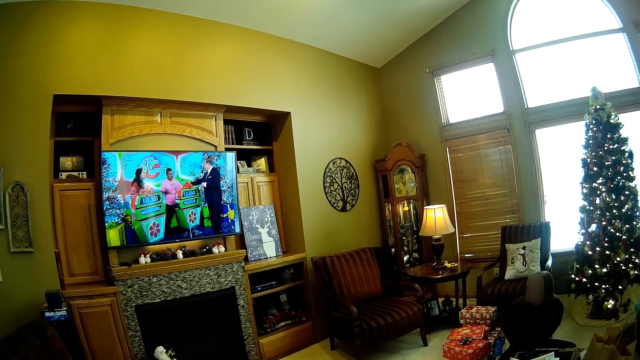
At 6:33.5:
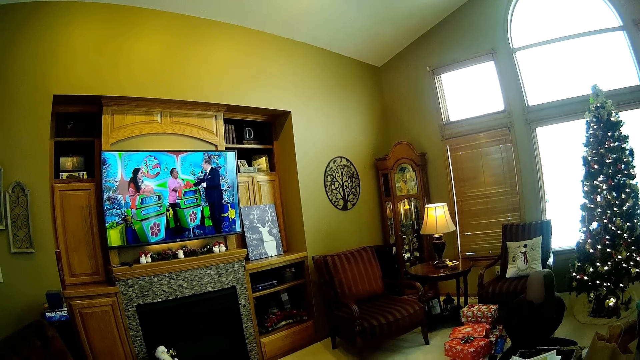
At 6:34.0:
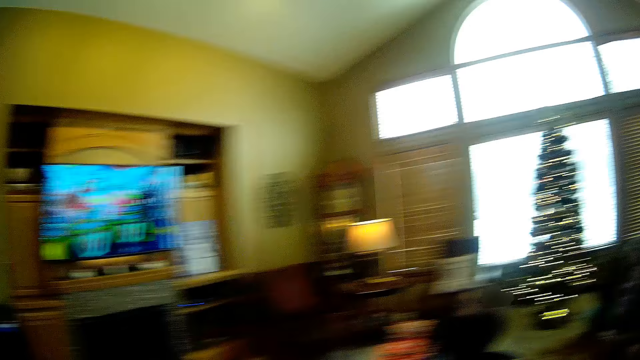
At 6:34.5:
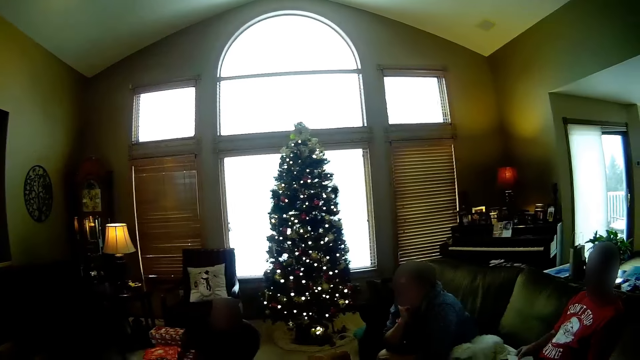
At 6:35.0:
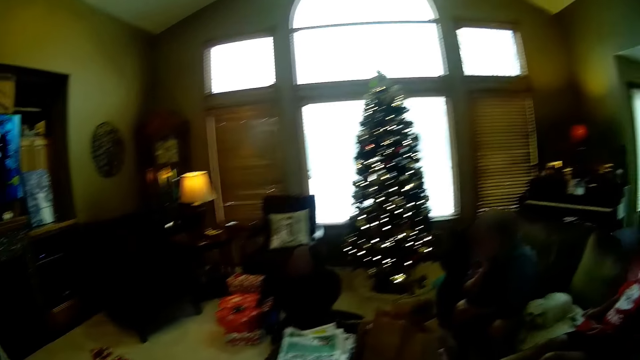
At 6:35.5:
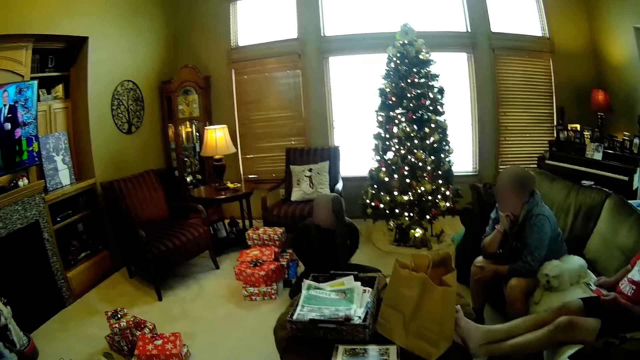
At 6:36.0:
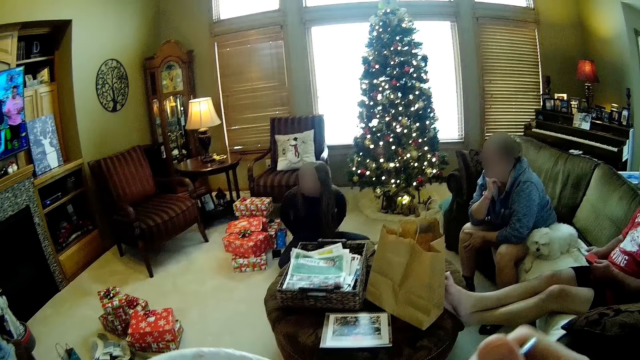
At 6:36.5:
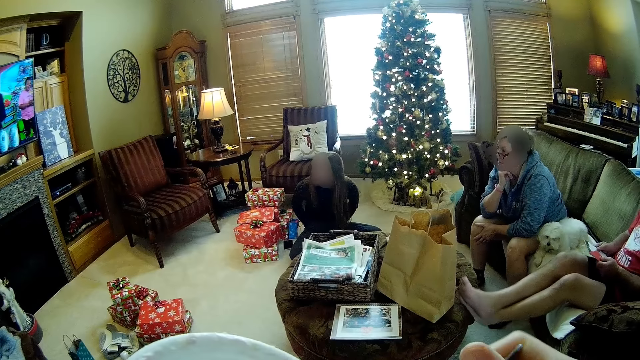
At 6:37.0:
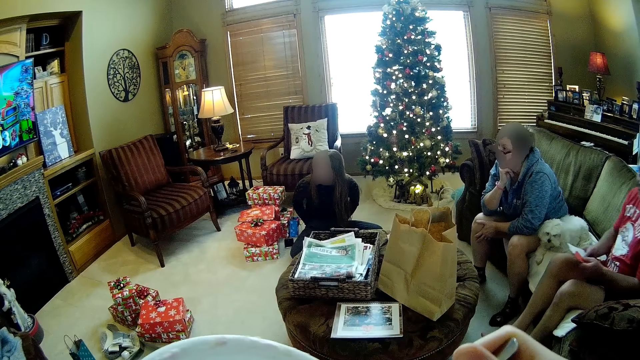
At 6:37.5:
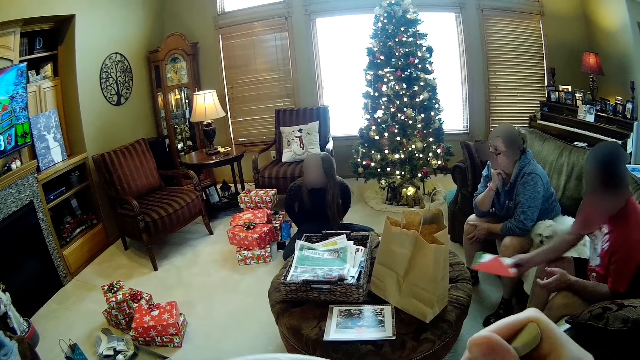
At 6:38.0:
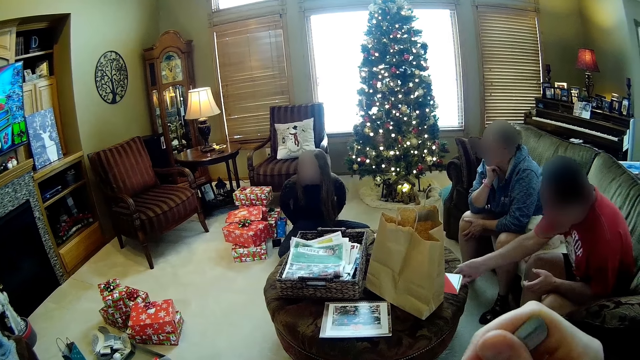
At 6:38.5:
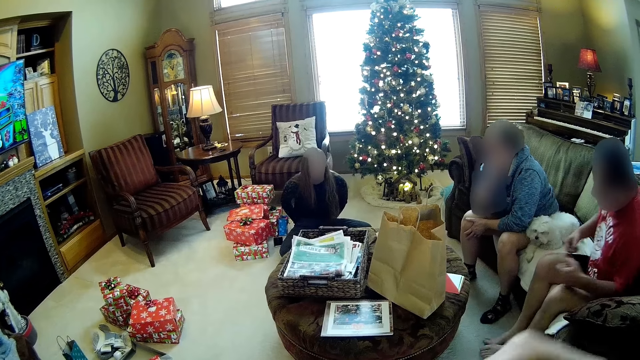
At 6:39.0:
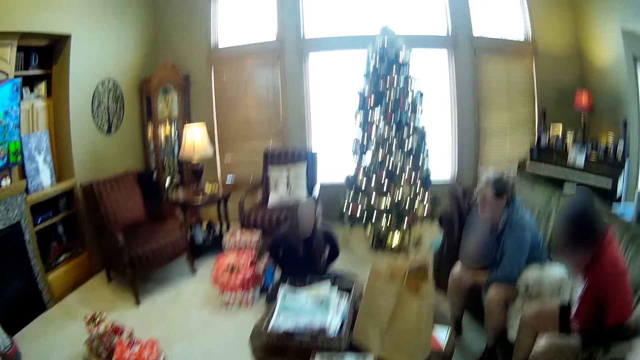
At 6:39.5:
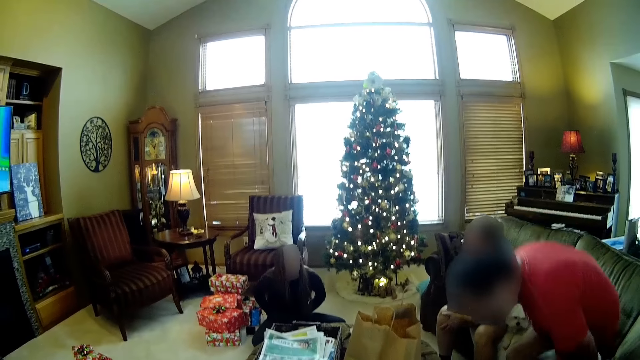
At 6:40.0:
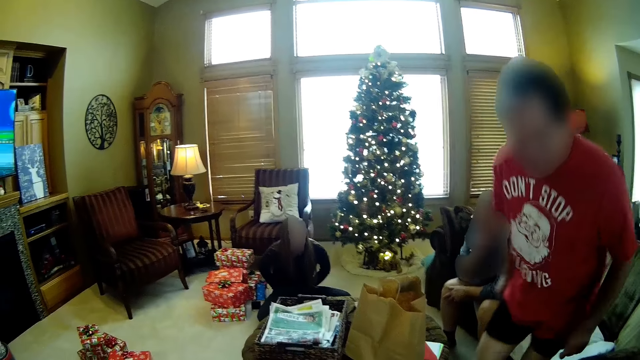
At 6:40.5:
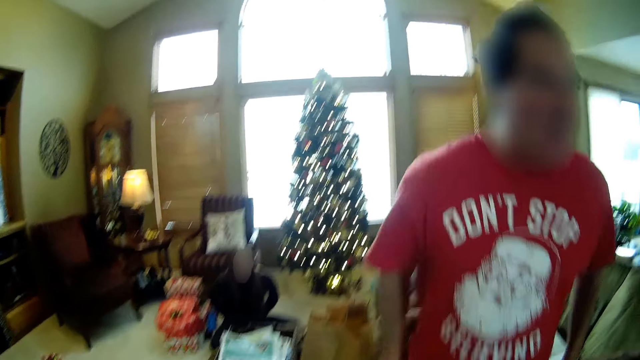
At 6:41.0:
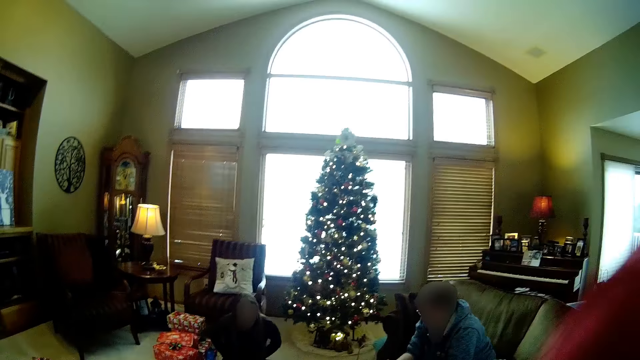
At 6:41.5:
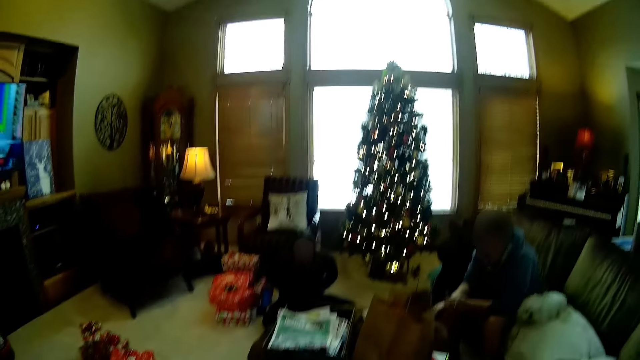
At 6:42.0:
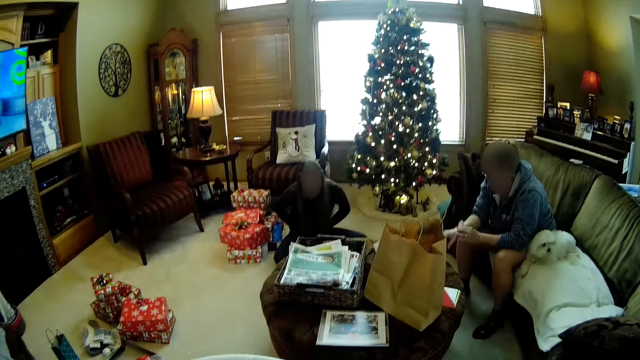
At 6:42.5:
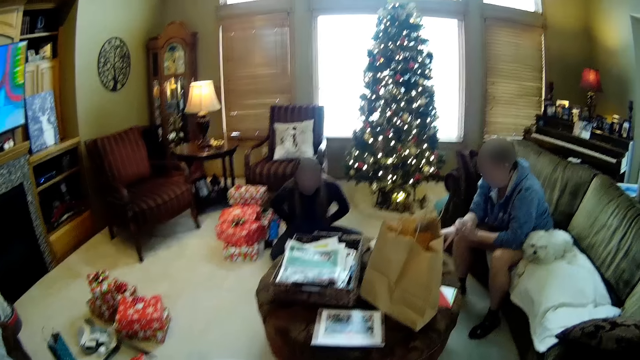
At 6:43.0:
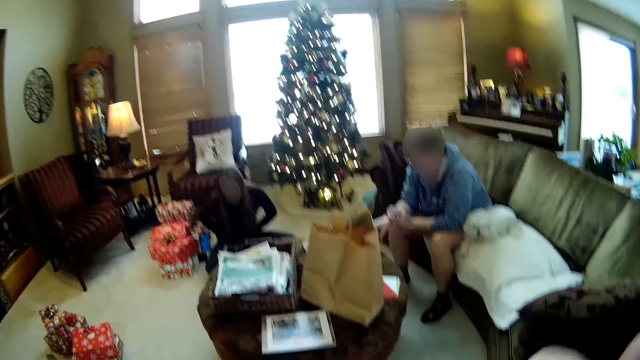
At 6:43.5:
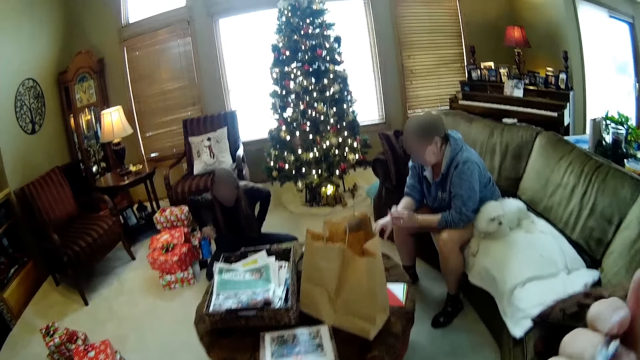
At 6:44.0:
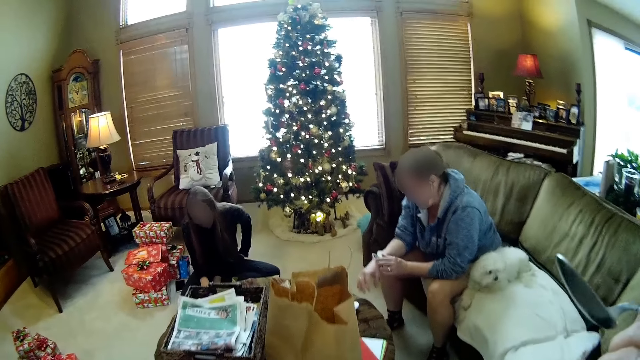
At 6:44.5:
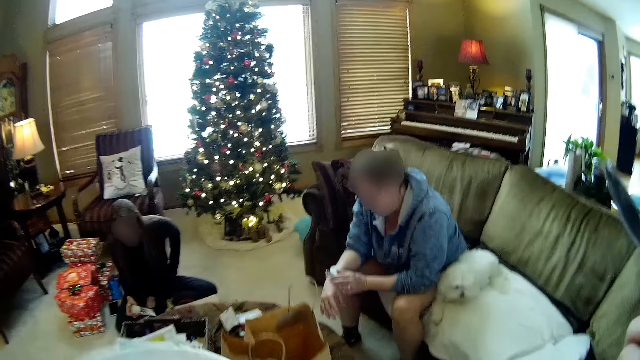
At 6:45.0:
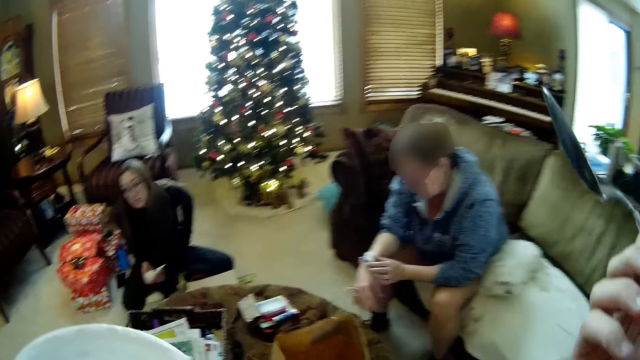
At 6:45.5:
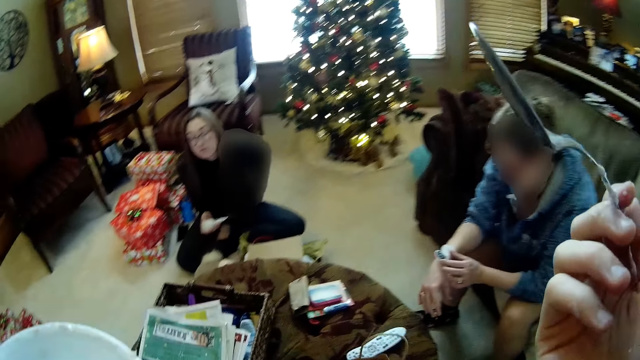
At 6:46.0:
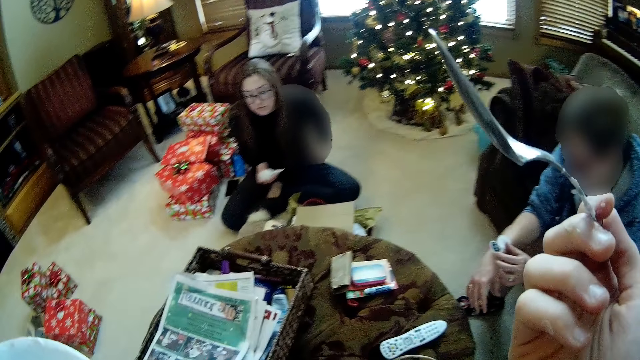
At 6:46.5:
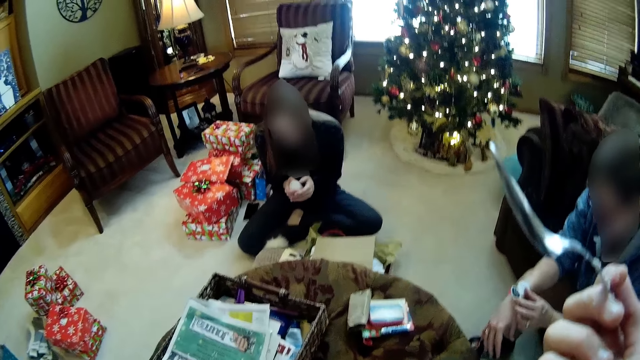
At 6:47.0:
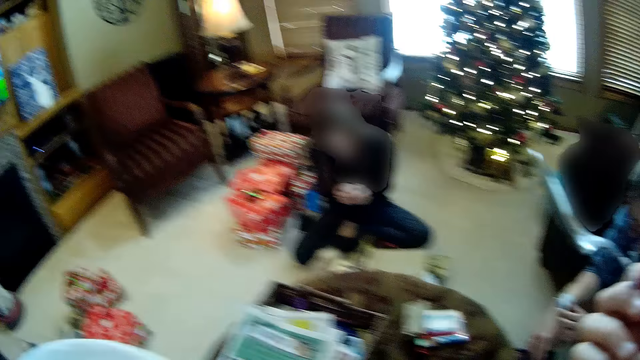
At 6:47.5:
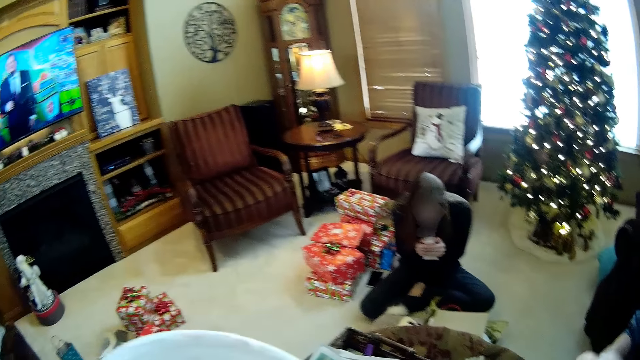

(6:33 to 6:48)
The camera wearer moves her hand. The man drops his legs from the table onto the floor. The man drops the card and the envelope on the table with his right hand. The camera wearer looks around the house. The man walks from a living room to a kitchen. The woman adjusts the watch on her right hand with her left hand. The camera wearer moves the plate. She looks around the house. She walks towards the table. She holds the spoon in her right hand. She moves her hand. The girl picks up a tube of lotion from the floor with her right hand. The camera wearer moves the spoon. The girl holds the tube of lotion with both hands.

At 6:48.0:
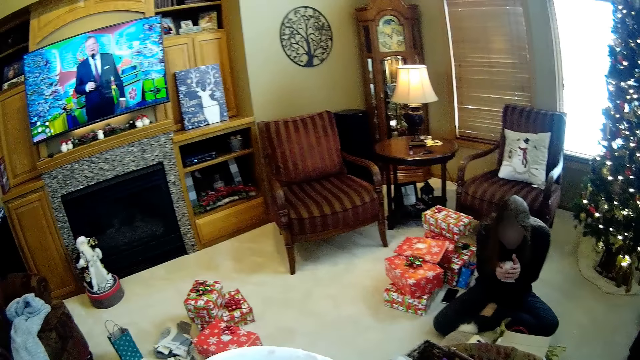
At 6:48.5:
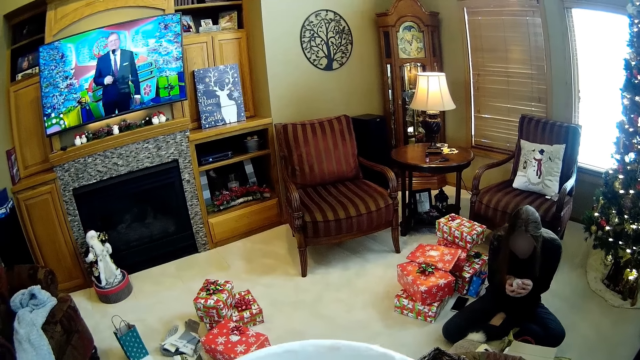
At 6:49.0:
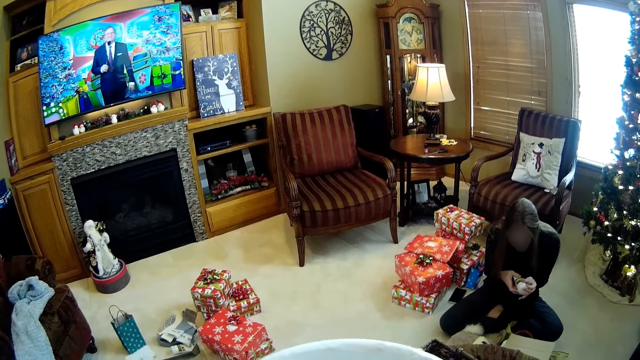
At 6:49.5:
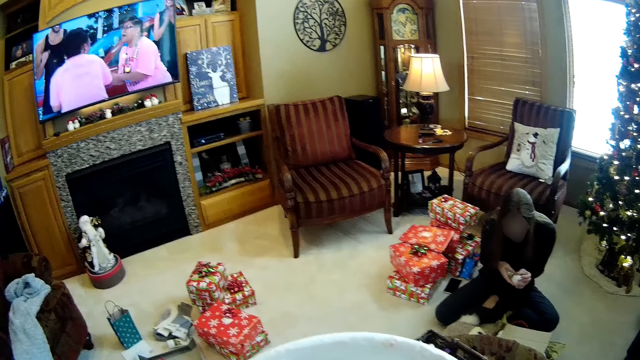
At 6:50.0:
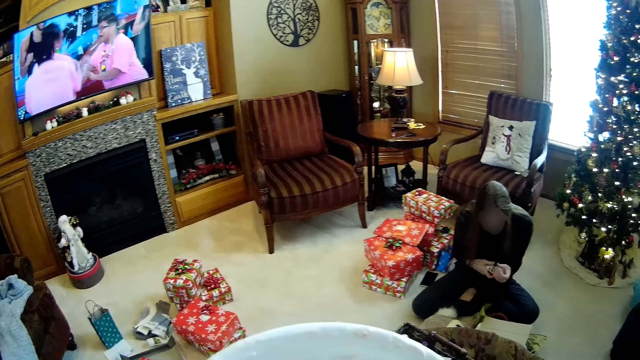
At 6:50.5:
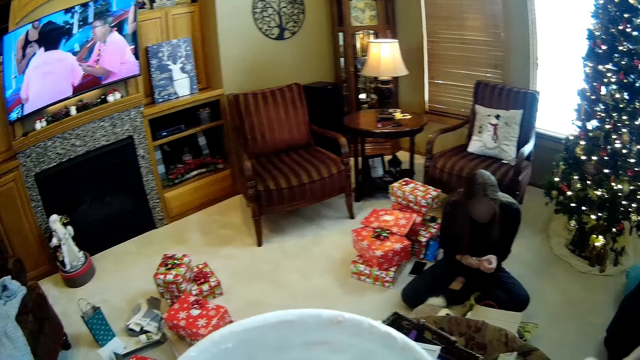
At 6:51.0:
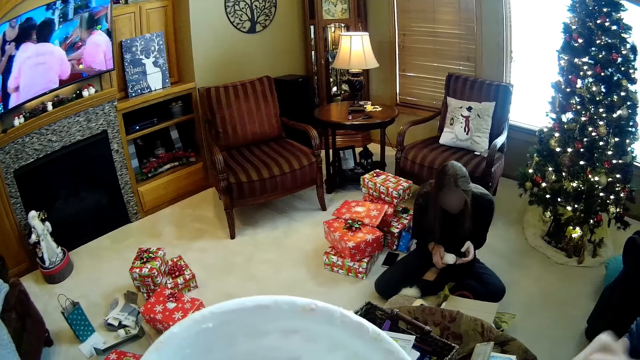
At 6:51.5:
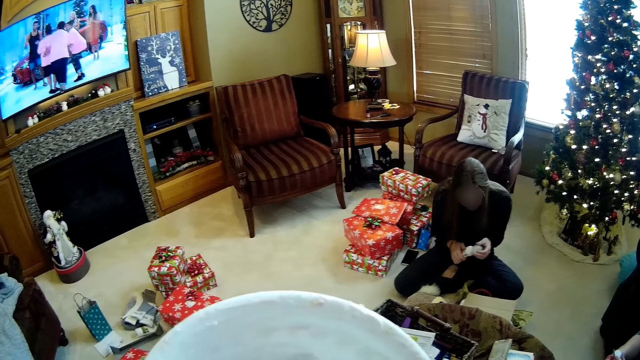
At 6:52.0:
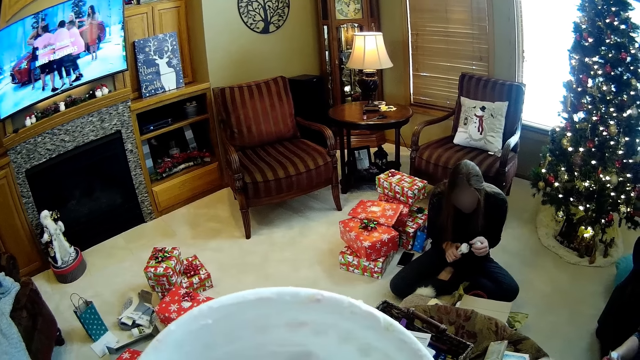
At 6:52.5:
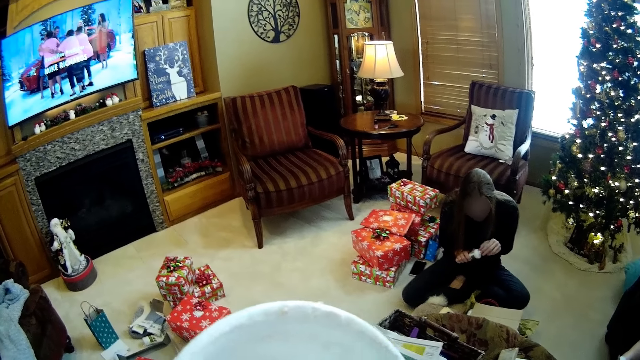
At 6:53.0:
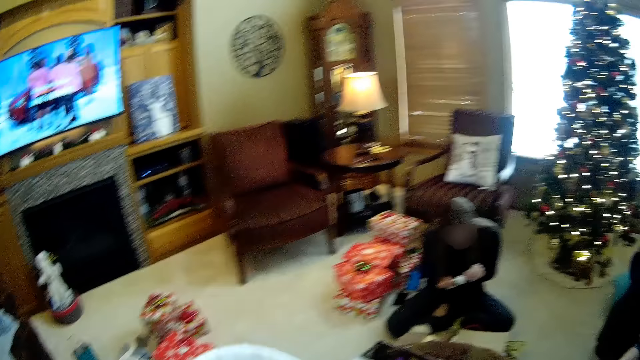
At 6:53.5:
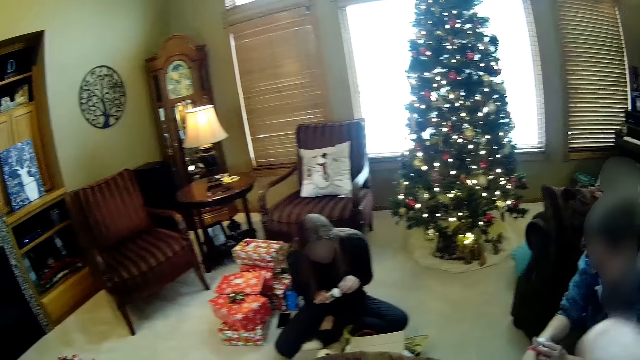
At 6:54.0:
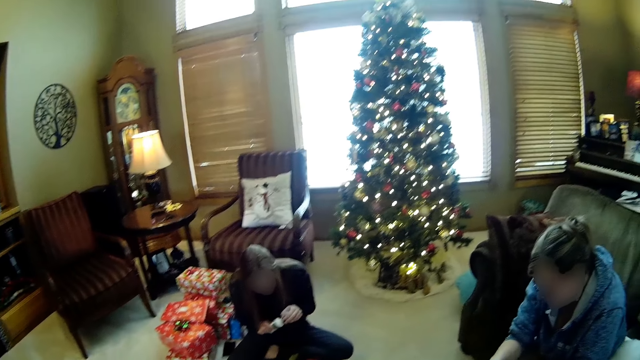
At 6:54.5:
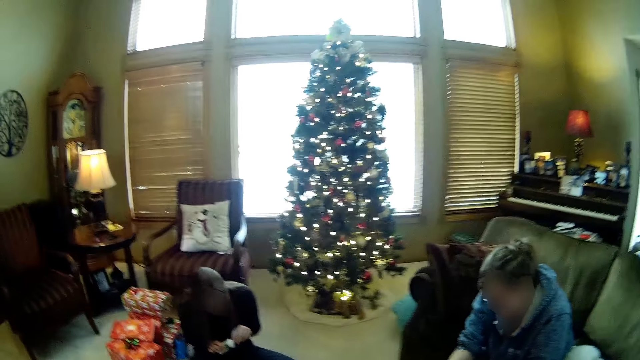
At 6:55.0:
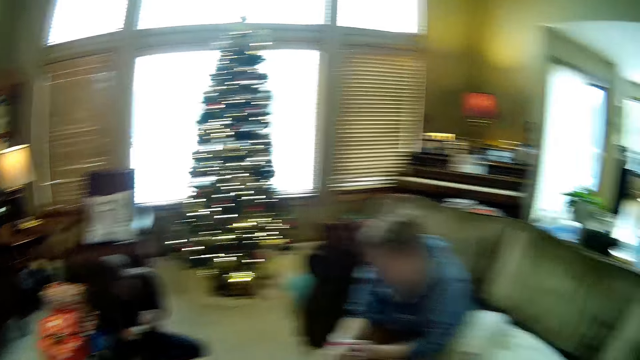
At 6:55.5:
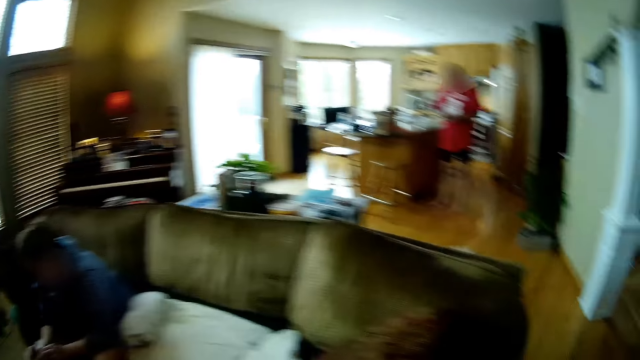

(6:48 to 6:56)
The camera wearer looks around the house. She eats cereal from the bowl in her left hand with the spoon in her right hand. She moves the plate. The girl holds the tube of lotion with her right hand. The girl unscrews the cap from the tube of lotion with her left hand. The camera wearer moves her hand. The girl removes a foil cover from the tube of lotion with her left hand. The camera wearer moves the spoon. She moves the plate. She moves her hand. She looks around the house.
